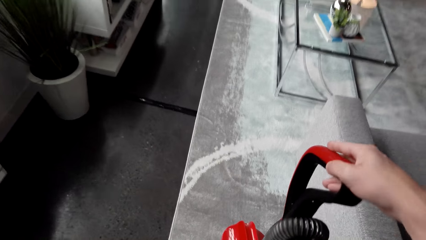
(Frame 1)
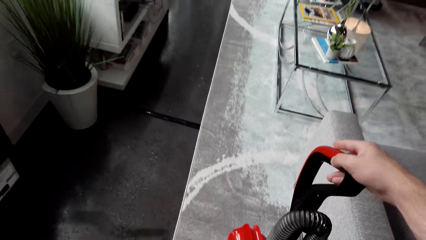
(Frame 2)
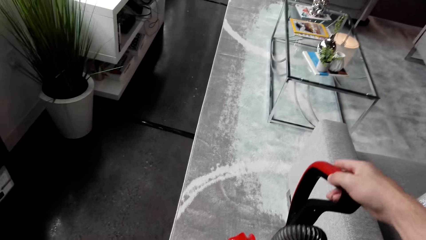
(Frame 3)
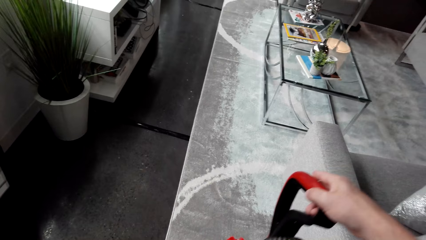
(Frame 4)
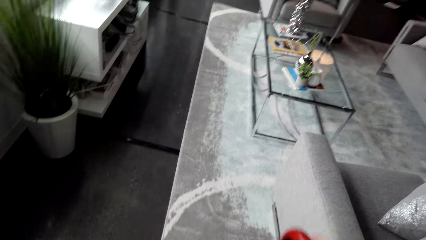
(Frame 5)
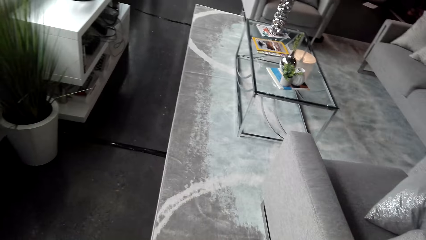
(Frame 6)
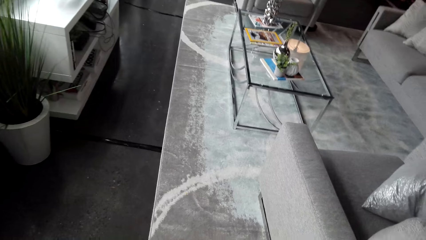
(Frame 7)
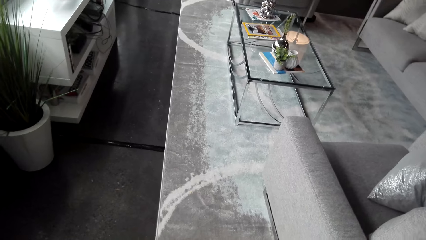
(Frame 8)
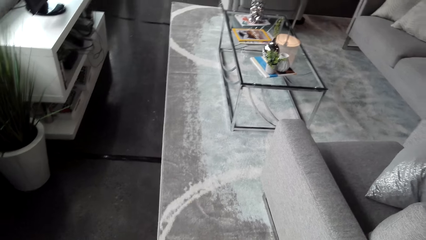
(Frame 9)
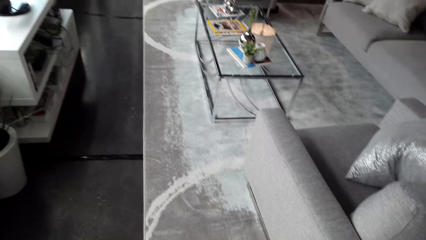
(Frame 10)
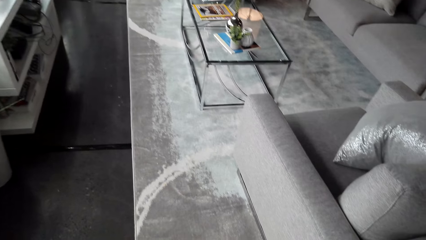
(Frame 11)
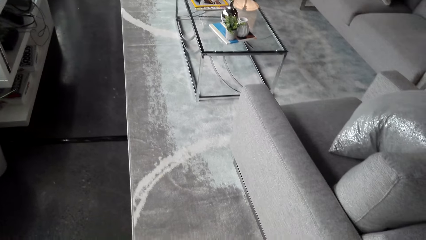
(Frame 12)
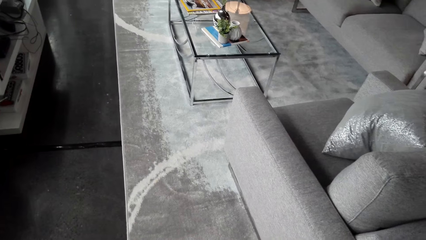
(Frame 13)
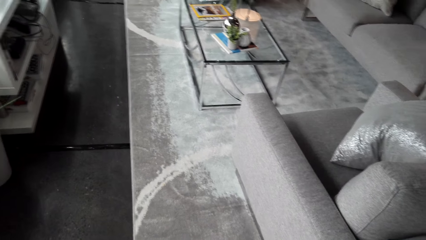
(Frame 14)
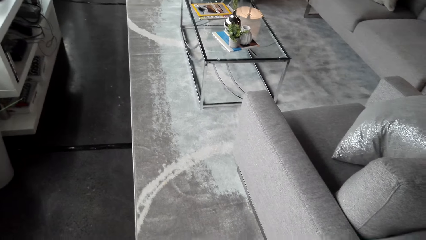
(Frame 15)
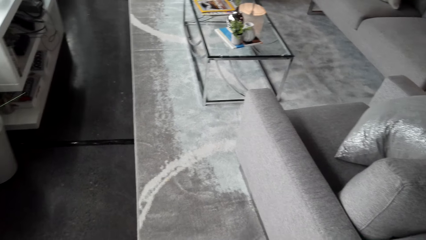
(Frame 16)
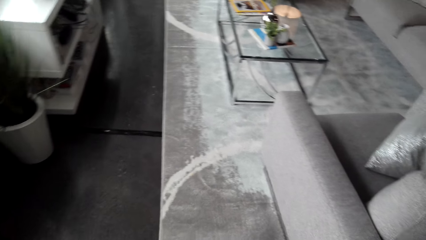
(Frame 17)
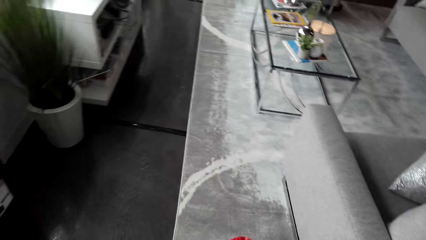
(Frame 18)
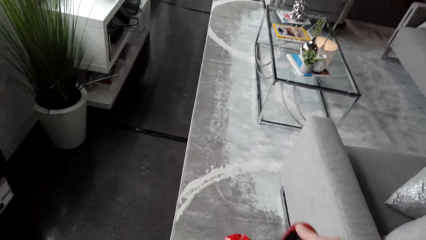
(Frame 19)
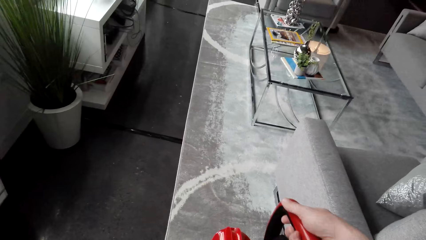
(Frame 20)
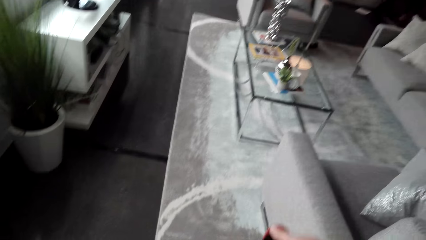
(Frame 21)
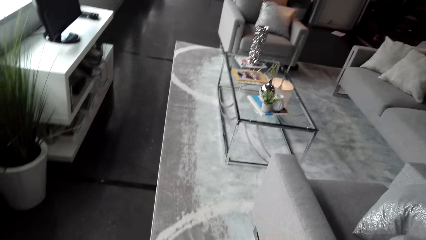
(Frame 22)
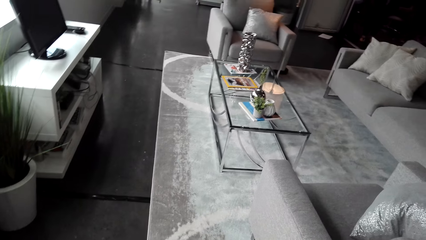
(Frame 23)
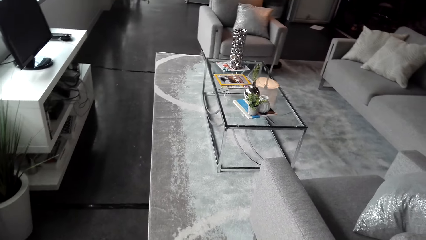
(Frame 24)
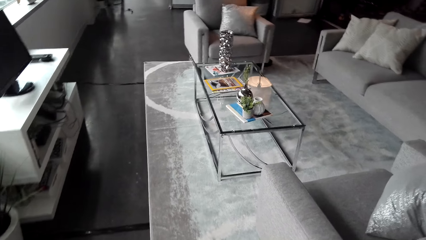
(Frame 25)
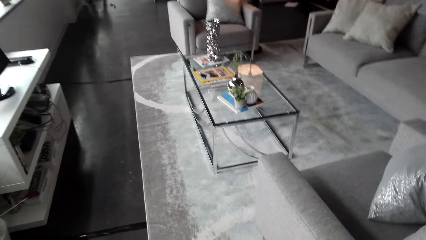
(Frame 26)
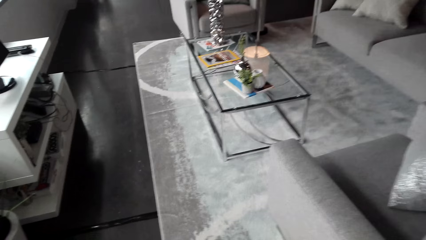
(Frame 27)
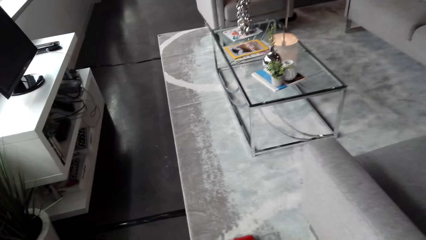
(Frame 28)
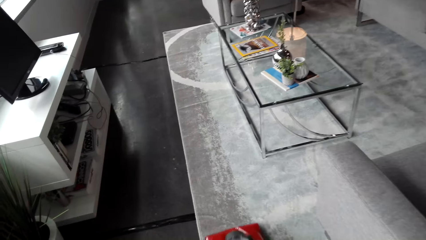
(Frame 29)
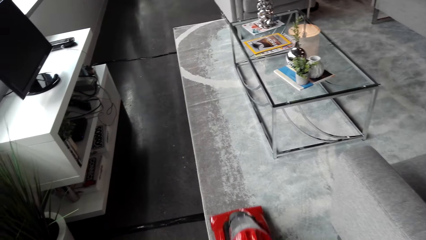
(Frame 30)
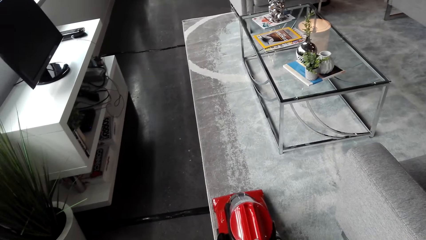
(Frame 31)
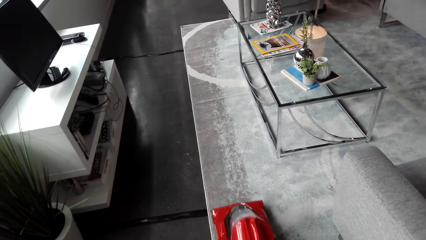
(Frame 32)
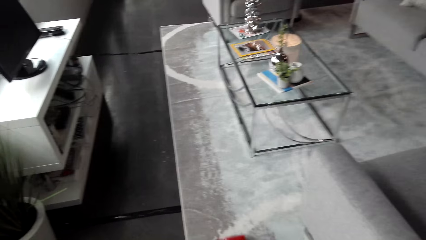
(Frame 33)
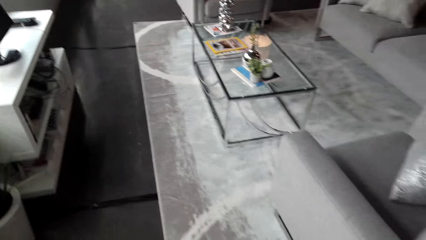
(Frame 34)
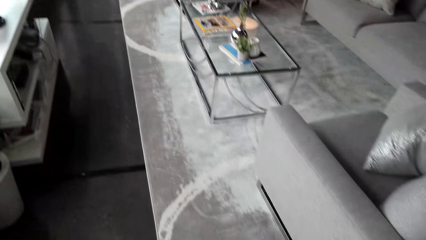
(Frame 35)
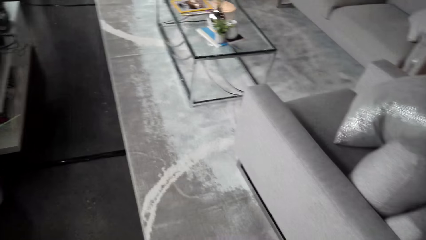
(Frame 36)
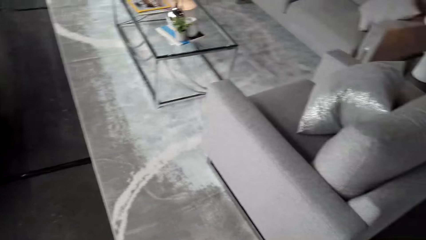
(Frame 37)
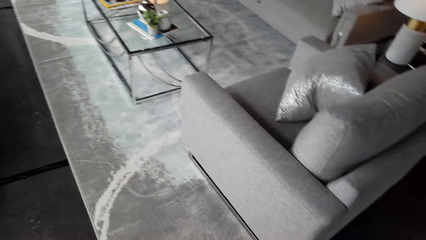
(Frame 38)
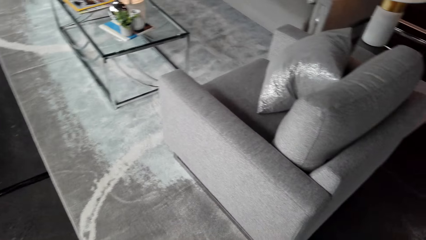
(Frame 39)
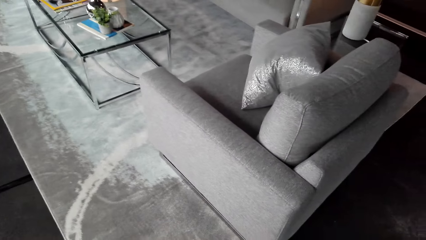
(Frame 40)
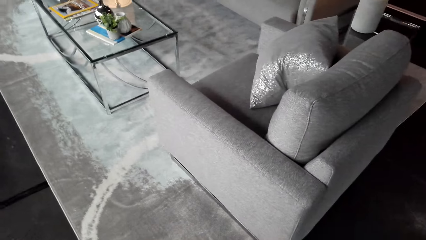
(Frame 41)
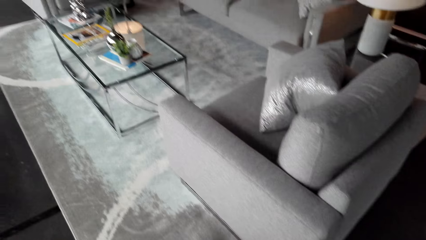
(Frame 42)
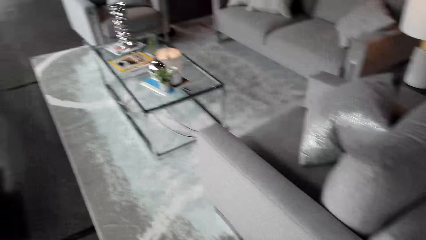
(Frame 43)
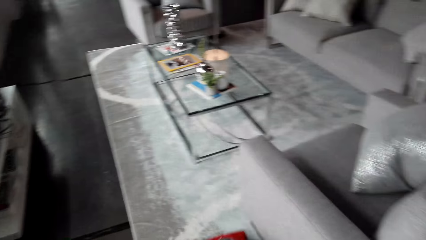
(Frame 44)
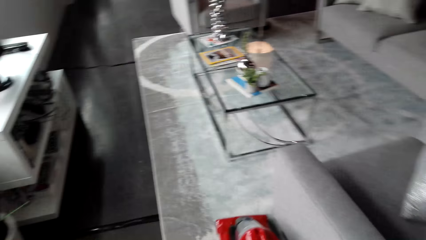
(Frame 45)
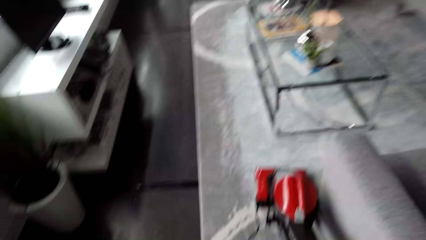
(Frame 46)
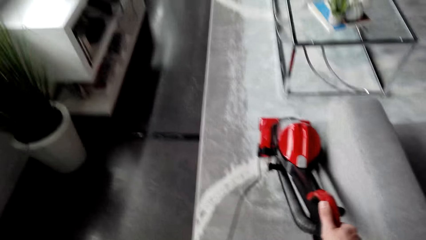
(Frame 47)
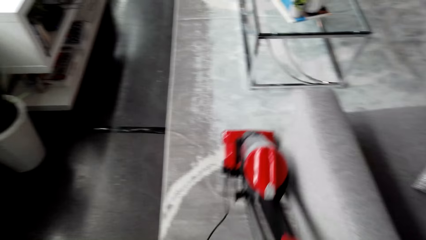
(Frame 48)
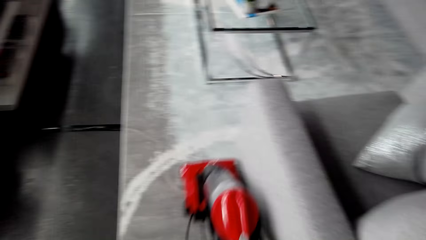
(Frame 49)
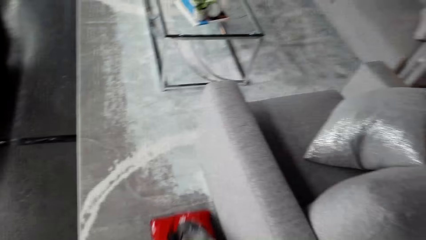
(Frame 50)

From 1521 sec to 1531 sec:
The camera wearer straightens the cable. They clean the floor with the vacuum cleaner.

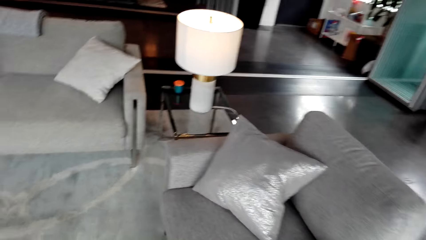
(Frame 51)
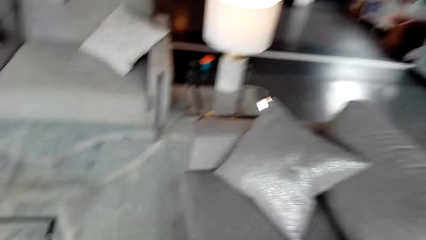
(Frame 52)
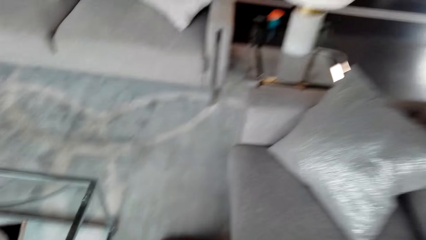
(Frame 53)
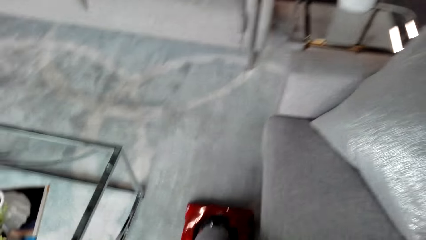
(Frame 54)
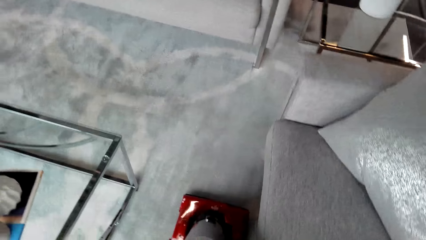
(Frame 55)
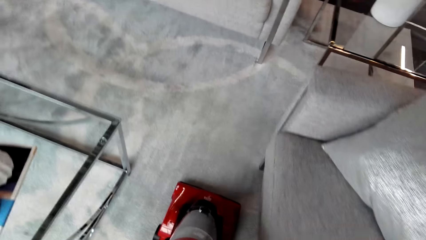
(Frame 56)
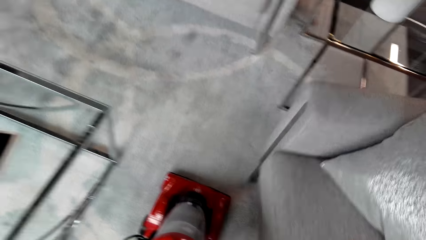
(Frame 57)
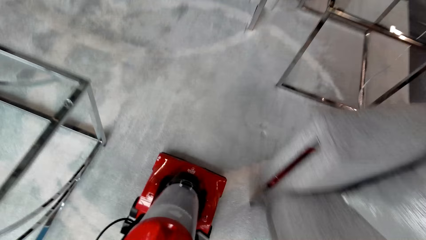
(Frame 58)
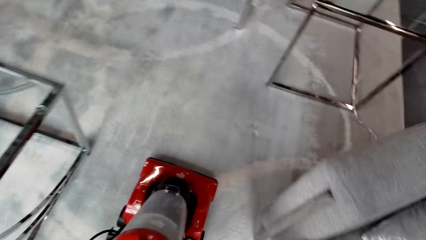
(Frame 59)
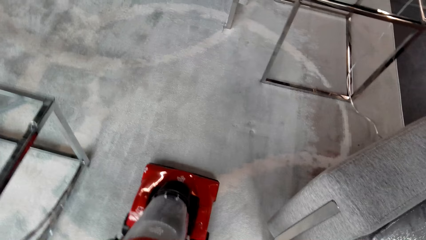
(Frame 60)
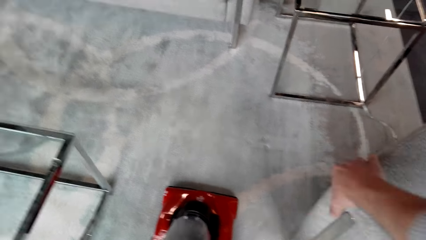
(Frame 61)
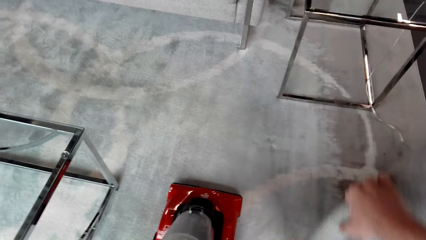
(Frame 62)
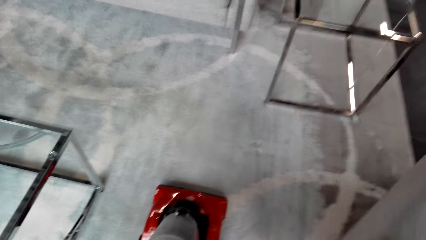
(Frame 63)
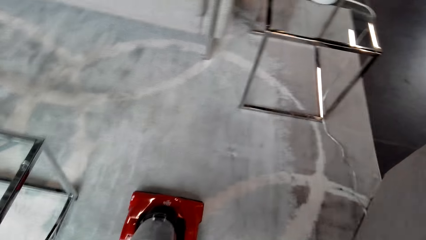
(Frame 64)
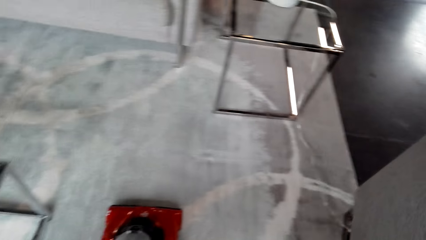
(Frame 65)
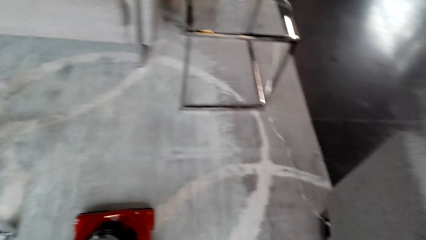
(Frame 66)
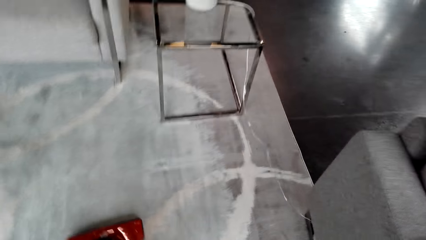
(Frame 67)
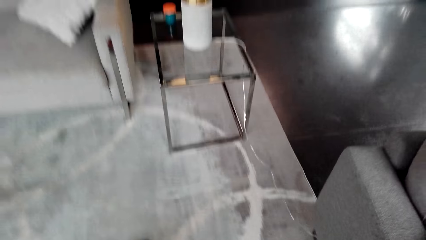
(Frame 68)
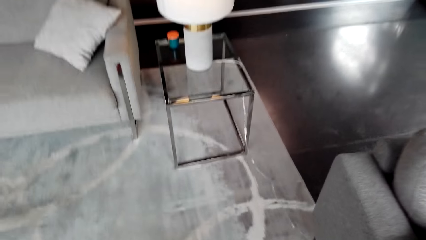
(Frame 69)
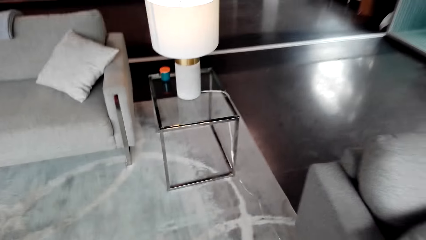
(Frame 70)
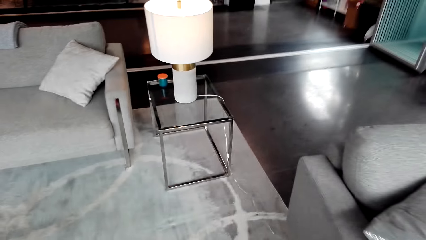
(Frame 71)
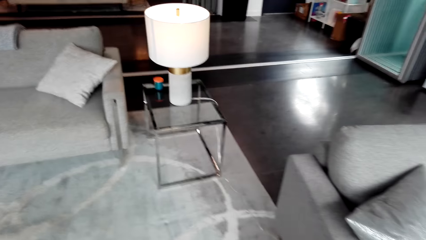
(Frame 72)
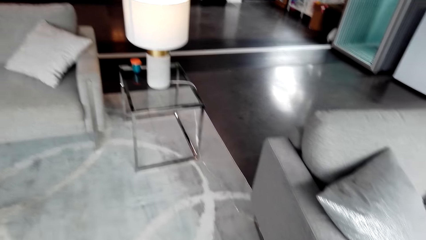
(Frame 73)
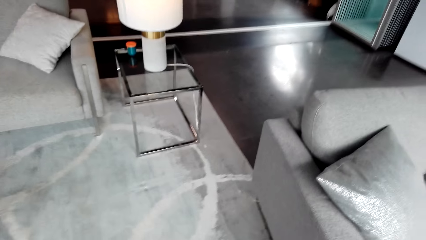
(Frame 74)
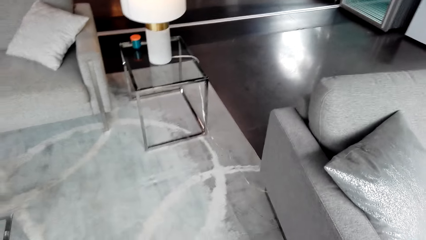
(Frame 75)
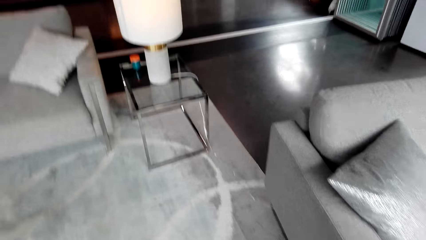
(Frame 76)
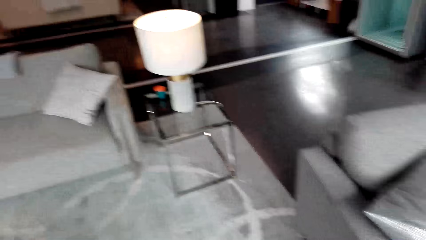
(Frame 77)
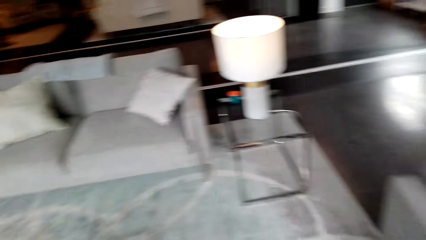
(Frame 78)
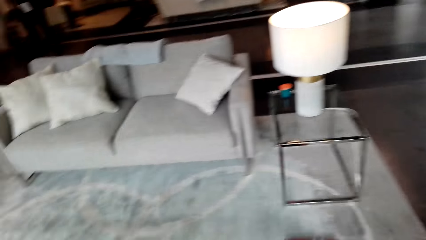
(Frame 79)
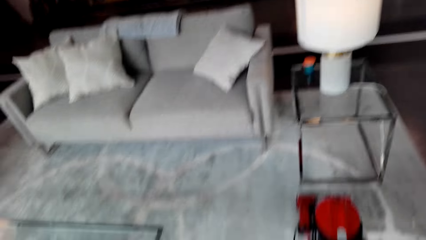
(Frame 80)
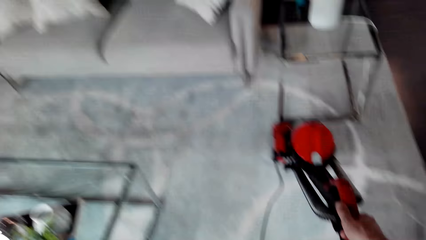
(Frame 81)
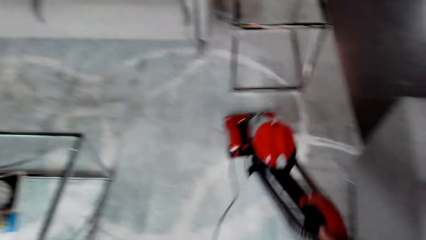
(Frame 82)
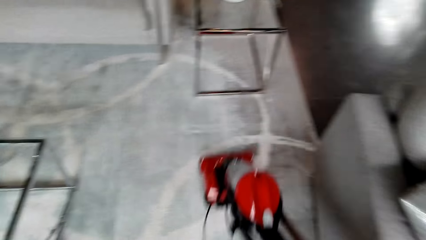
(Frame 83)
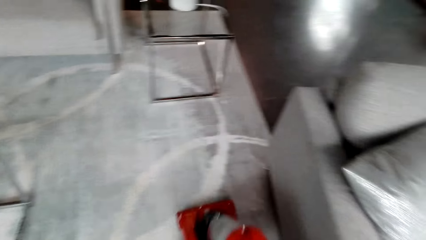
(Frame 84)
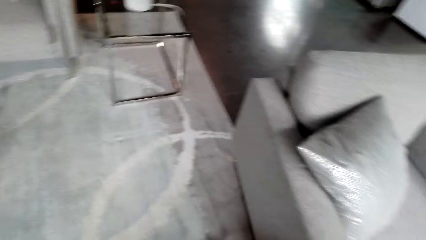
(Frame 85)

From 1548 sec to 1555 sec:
The camera wearer moves the chair. They clean the floor with the vacuum cleaner.
